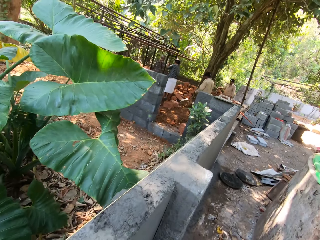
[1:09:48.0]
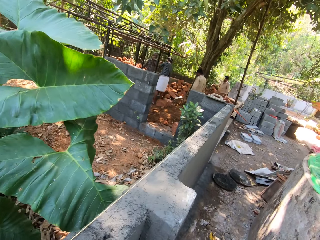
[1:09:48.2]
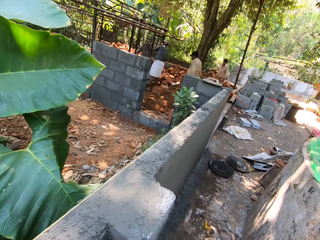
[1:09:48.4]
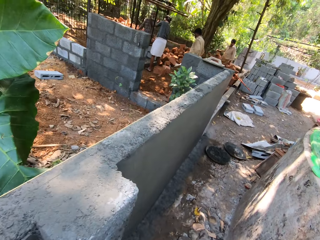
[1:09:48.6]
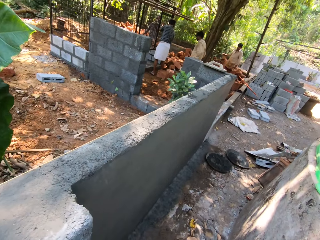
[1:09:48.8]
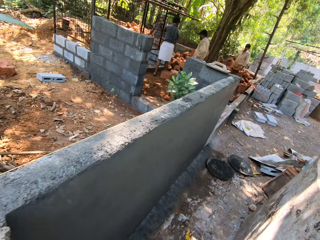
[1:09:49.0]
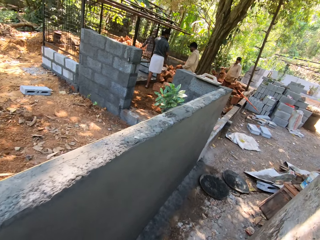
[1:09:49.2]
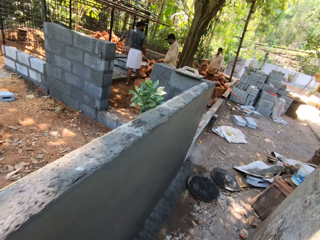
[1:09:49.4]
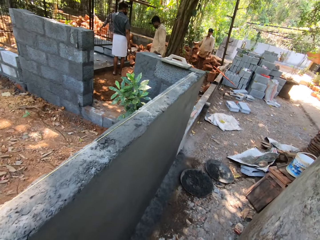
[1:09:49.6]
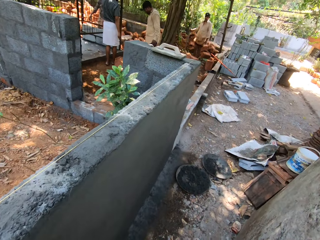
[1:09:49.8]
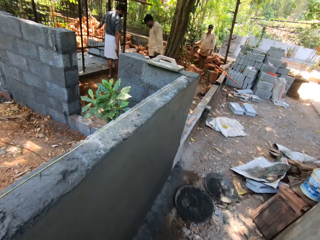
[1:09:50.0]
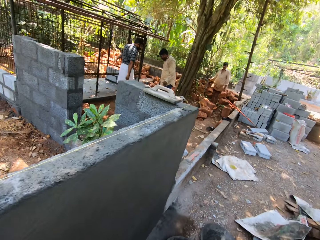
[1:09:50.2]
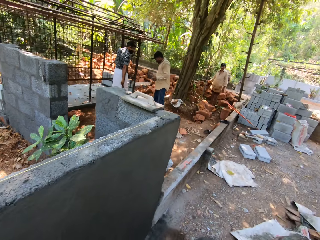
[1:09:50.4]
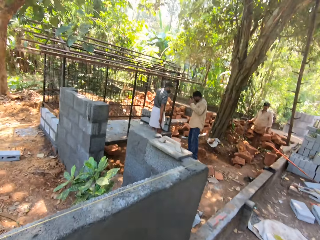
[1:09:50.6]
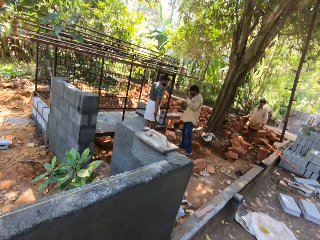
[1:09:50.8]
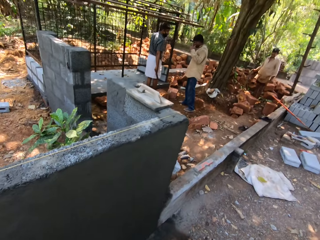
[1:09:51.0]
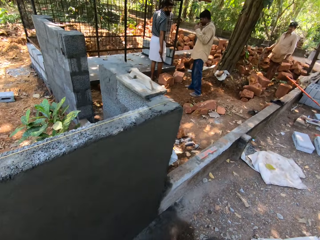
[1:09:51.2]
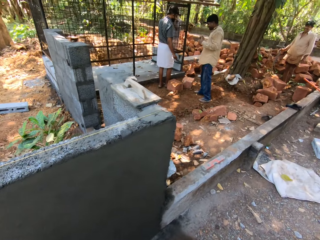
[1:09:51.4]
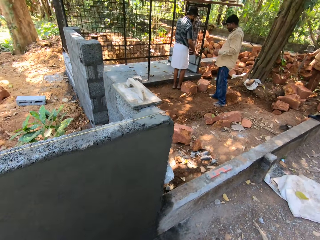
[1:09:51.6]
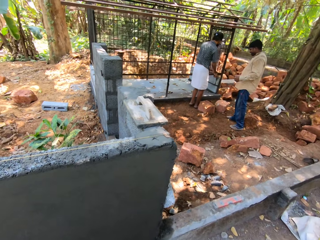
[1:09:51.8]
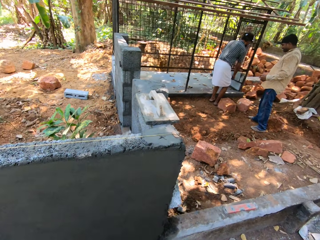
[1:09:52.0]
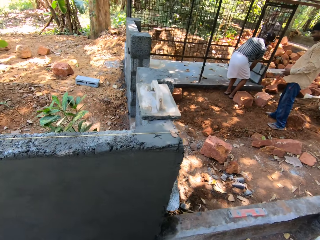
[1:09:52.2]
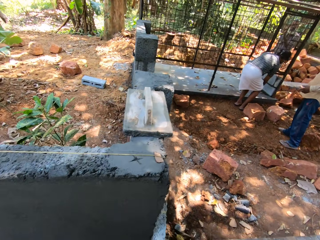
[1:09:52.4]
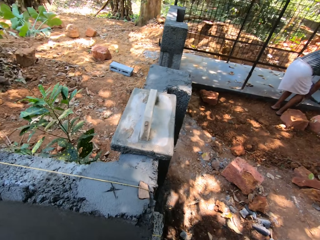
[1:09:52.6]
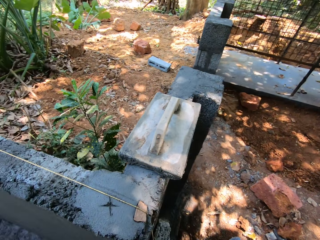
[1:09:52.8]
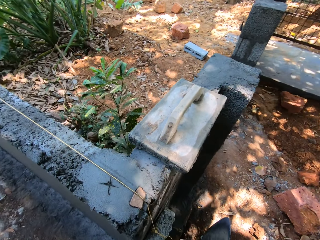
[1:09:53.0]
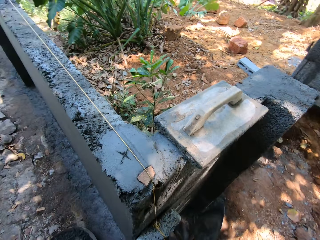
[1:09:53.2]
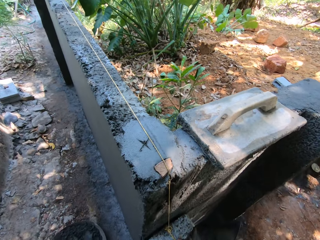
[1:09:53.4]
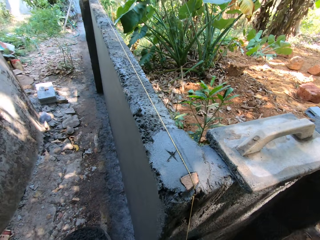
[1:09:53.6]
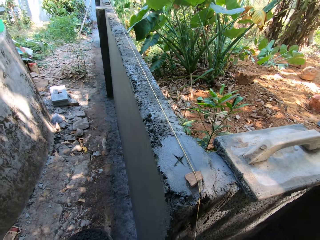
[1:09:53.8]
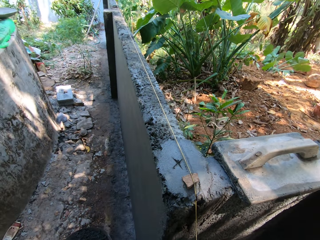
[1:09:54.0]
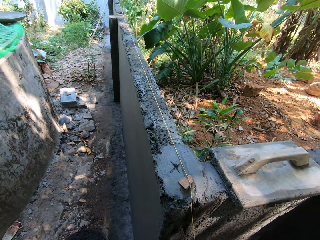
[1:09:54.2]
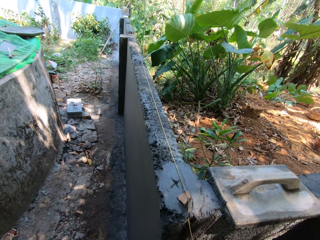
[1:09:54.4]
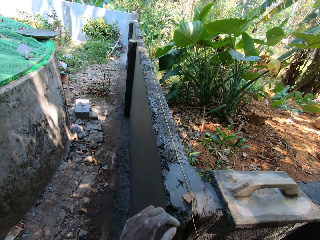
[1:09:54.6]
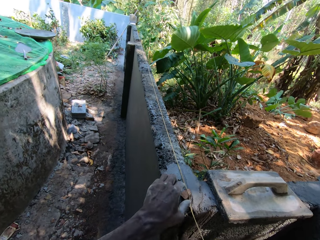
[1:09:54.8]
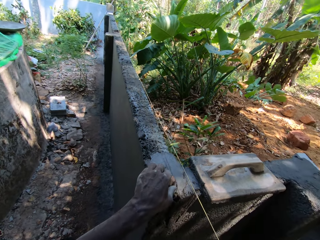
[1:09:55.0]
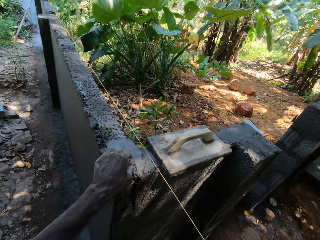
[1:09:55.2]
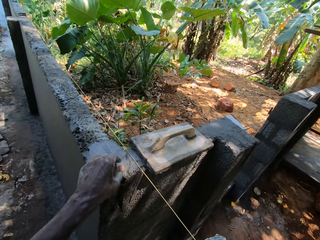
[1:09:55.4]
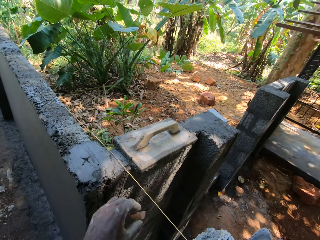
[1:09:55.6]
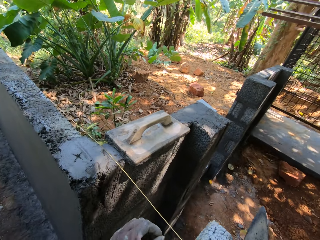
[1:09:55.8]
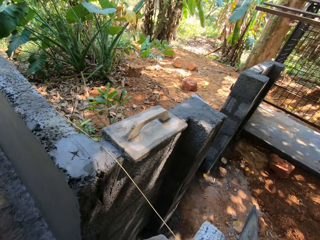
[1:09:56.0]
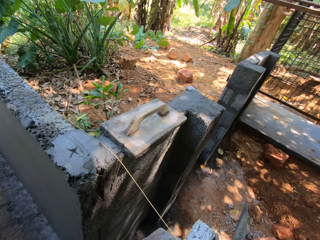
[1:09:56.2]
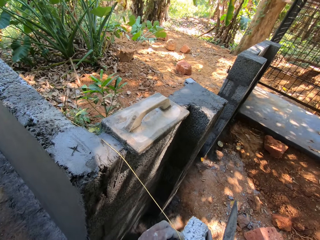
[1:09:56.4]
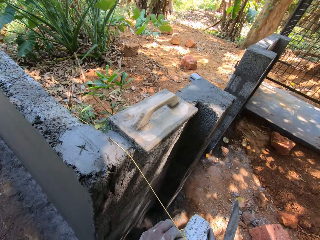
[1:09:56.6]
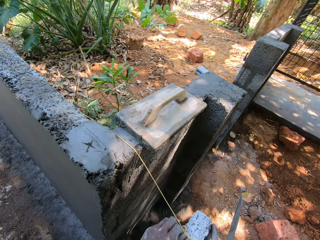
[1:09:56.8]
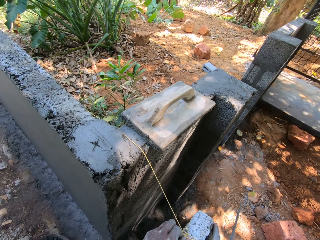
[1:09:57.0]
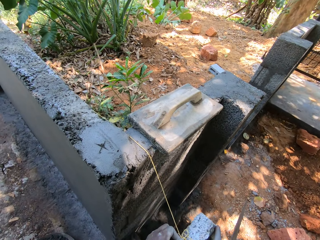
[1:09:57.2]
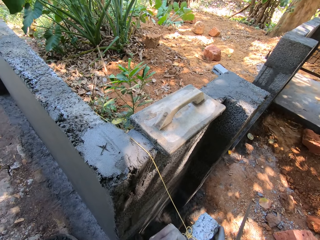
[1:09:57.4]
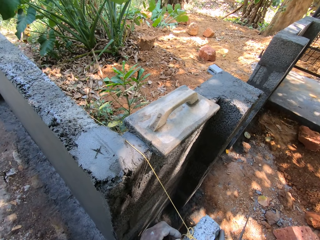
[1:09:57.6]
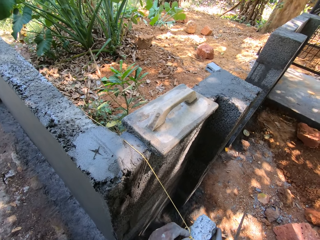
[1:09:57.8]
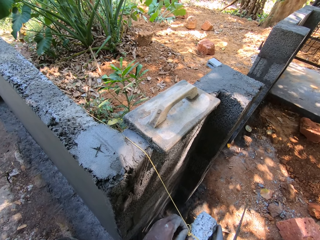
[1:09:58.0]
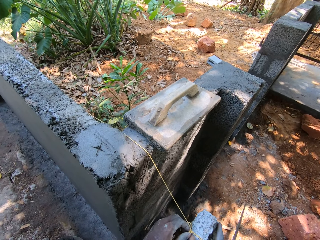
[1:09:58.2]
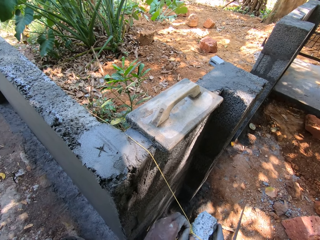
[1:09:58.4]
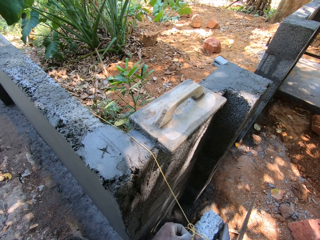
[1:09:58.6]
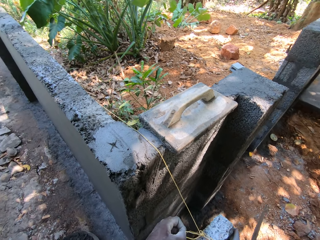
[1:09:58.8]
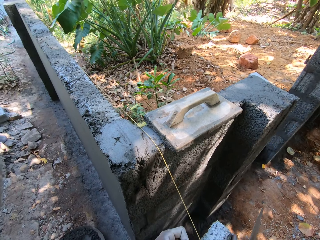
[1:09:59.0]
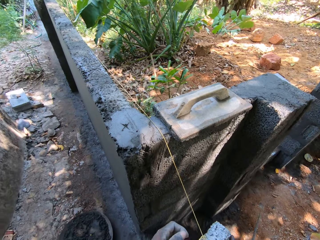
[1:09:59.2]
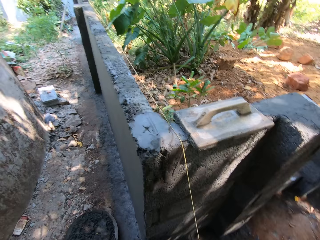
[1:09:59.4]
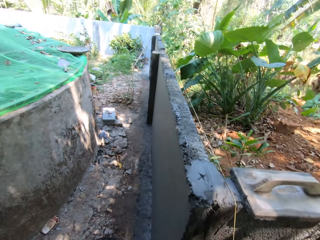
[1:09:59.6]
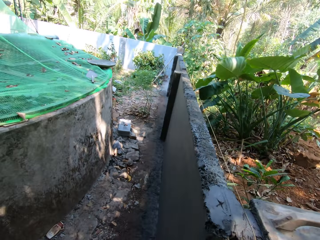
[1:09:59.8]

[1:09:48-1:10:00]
The camera wearer holds the rope on the fence with his right hand. He adjusts the thread. He picks a stone on the fence with his left hand. He drops the stone on the ground with his left hand. He loosens the knot of the rope on the fence round a piece of wood with his left hand. He unties the thread from the stone.

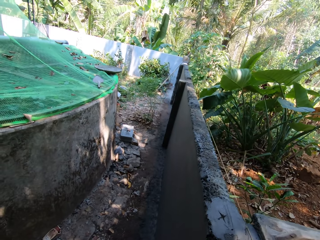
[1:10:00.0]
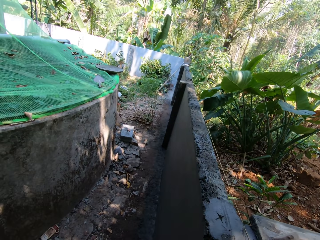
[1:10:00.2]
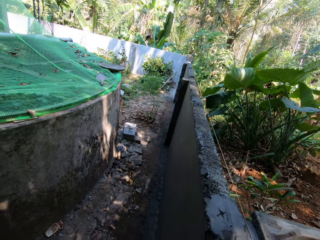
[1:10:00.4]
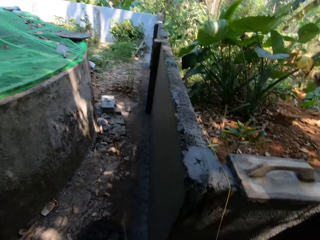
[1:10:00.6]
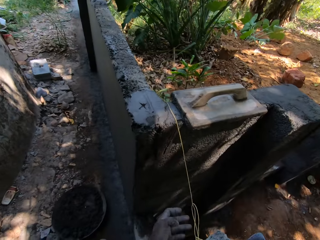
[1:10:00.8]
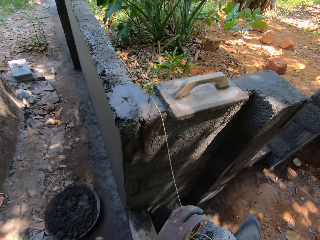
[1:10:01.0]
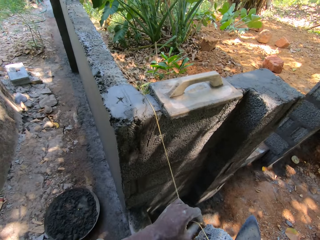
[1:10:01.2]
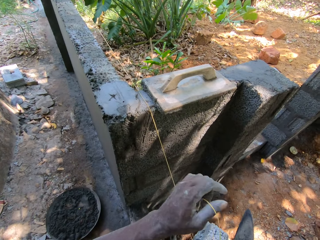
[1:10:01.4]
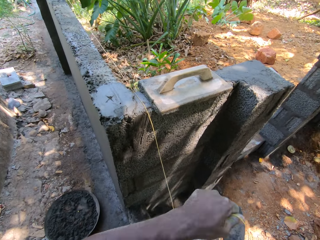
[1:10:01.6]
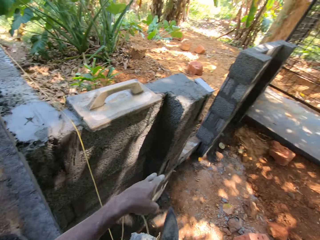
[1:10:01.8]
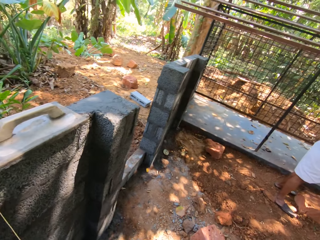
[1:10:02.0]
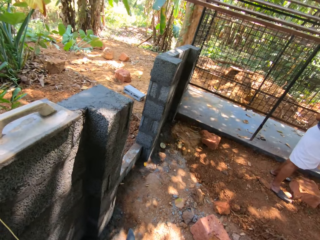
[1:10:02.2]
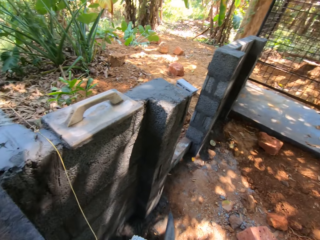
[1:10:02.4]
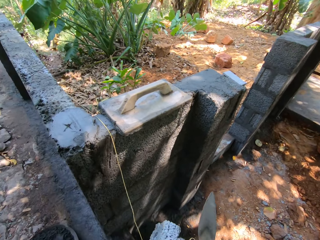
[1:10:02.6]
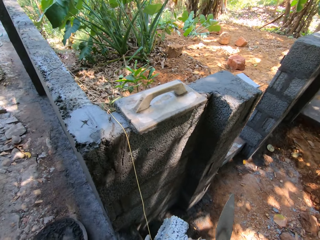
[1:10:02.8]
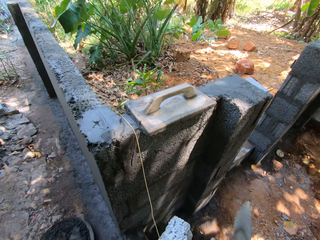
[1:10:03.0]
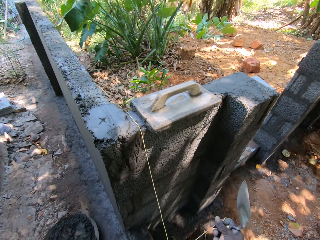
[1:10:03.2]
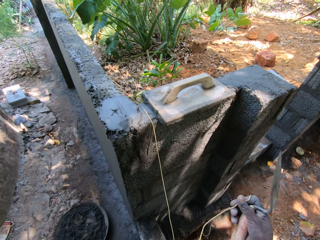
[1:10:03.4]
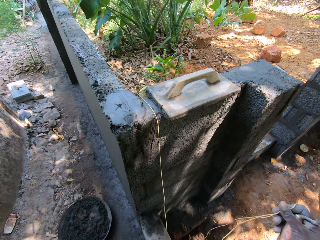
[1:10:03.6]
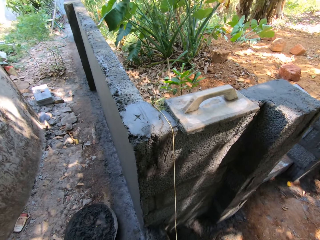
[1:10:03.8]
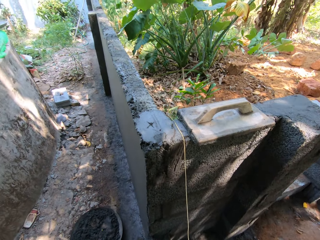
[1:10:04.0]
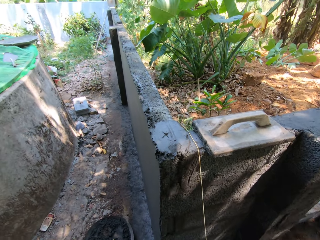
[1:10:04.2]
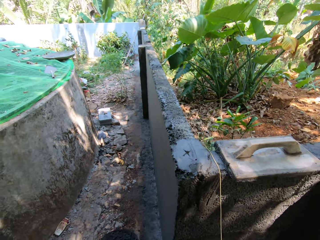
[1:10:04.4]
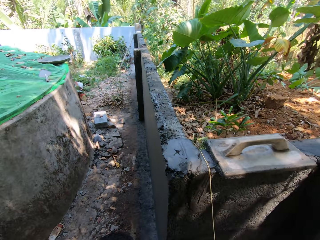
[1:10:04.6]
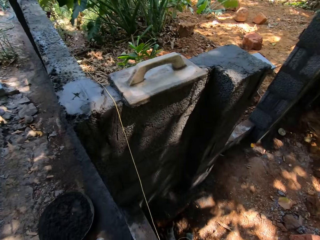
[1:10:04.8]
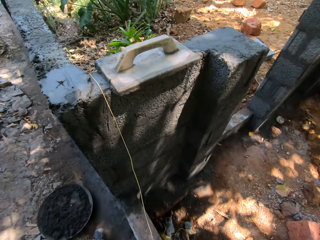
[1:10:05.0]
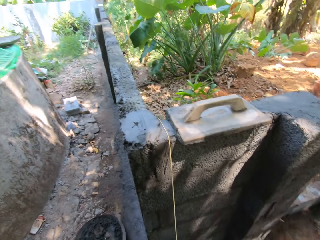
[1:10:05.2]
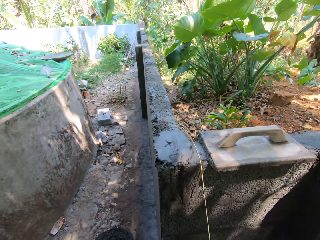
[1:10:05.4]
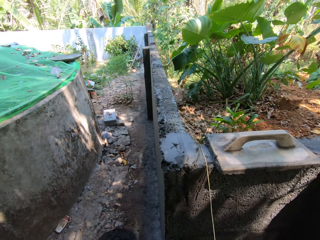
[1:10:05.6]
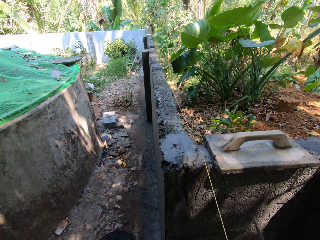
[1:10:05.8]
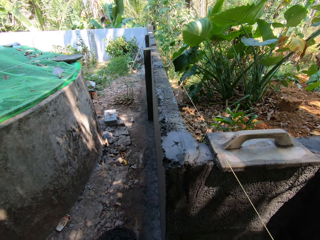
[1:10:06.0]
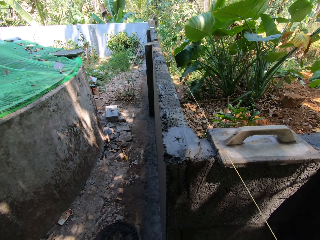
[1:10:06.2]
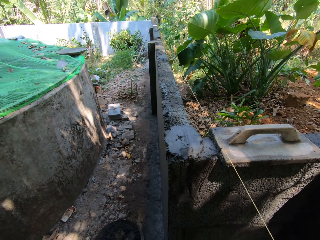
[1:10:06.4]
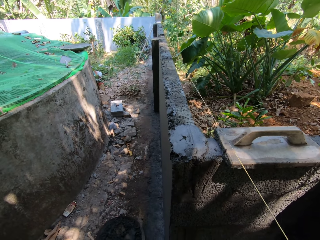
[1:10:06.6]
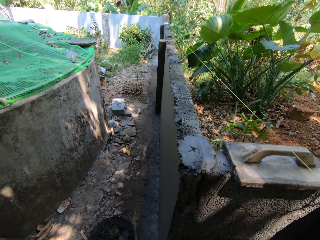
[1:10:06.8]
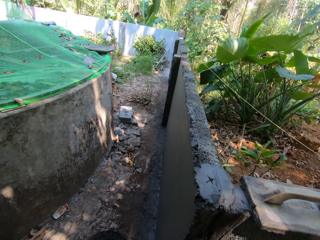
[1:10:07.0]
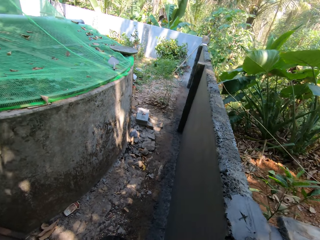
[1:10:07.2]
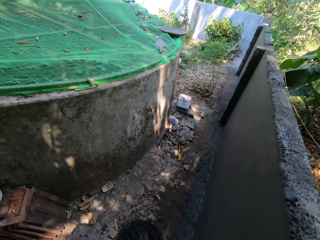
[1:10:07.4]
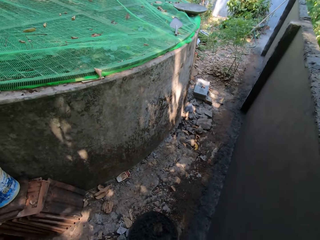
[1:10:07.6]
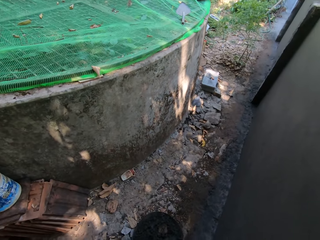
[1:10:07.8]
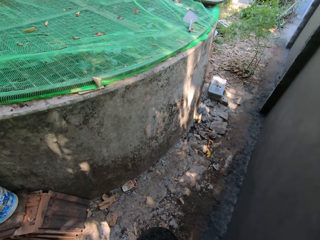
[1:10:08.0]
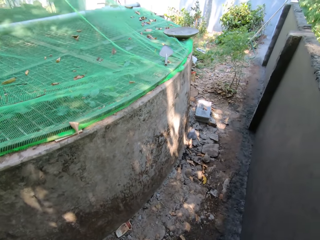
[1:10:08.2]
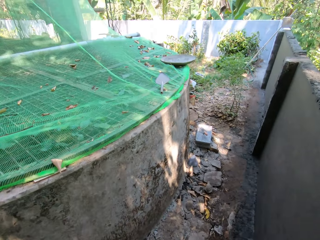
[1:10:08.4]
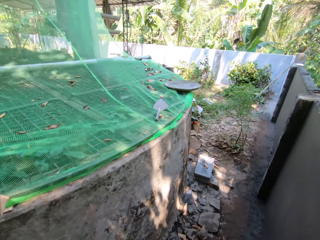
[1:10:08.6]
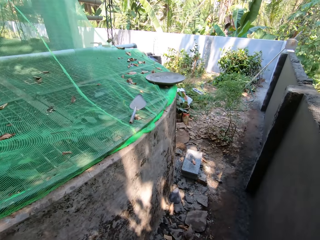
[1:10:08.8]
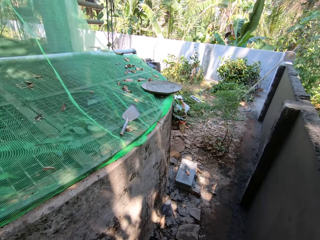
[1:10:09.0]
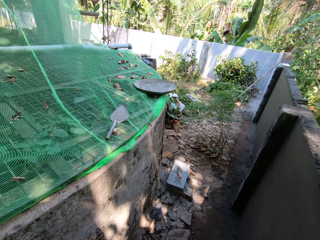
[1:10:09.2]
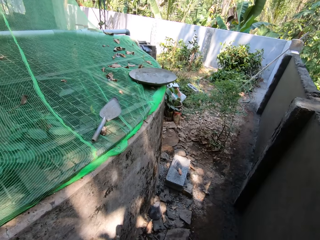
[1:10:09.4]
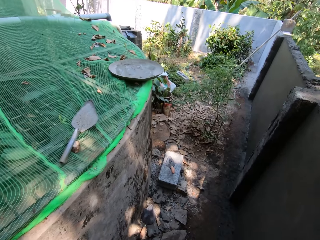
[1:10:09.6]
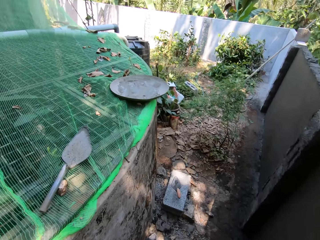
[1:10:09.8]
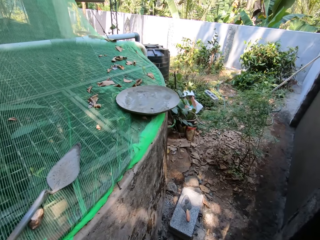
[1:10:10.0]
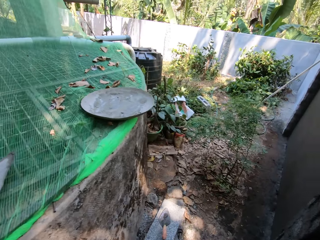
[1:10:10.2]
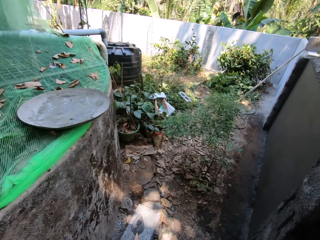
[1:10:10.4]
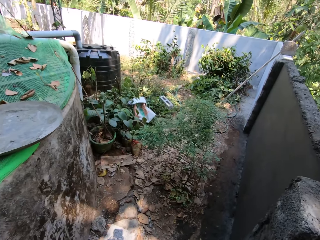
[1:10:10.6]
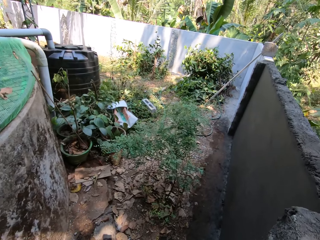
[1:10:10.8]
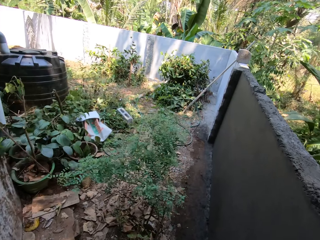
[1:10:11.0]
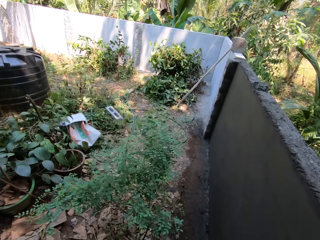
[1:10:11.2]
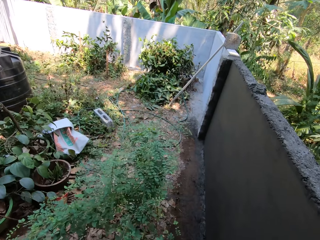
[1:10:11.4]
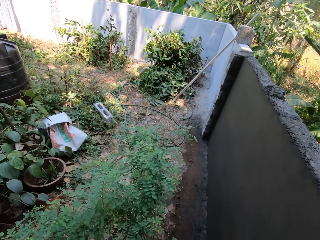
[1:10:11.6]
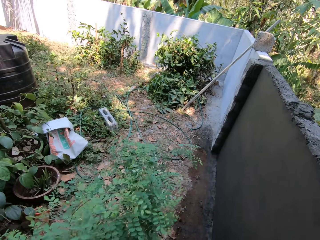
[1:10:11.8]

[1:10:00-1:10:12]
The camera wearer looks around. They untie the thread from the stone. They look around. They untie the thread. They adjust the thread. They walk.
